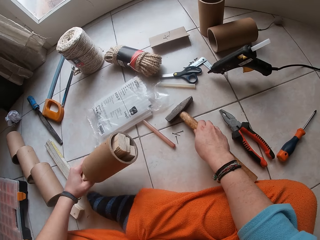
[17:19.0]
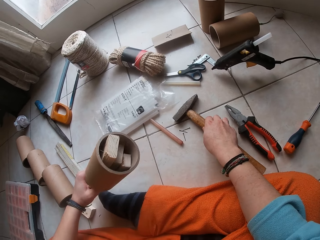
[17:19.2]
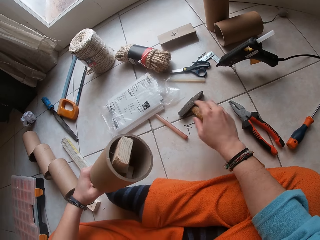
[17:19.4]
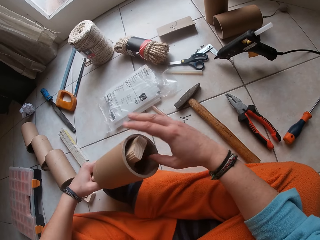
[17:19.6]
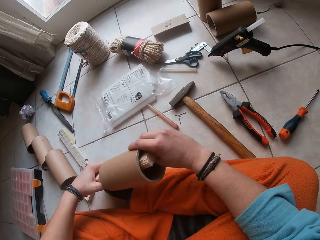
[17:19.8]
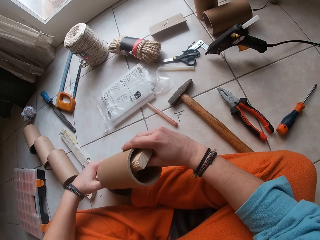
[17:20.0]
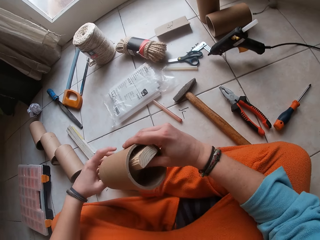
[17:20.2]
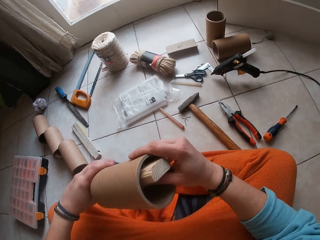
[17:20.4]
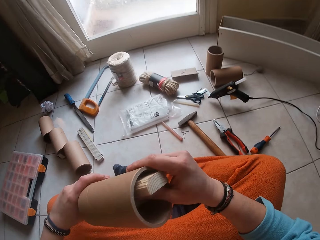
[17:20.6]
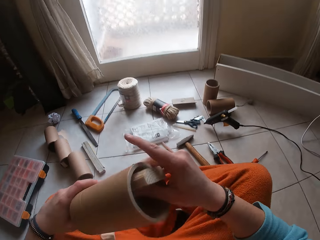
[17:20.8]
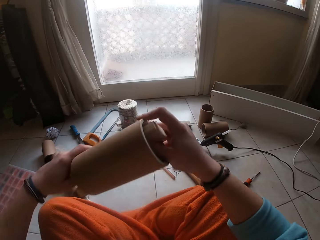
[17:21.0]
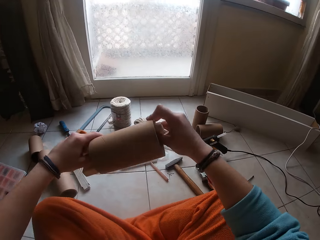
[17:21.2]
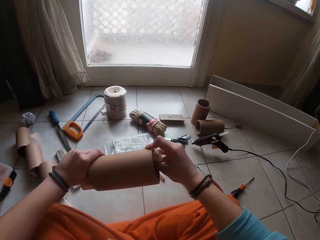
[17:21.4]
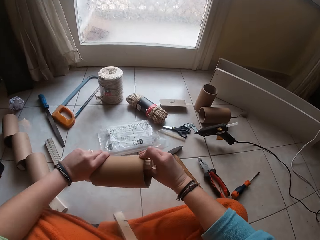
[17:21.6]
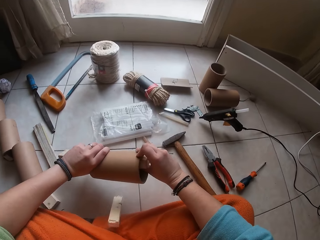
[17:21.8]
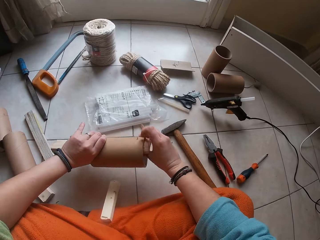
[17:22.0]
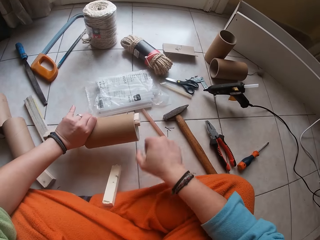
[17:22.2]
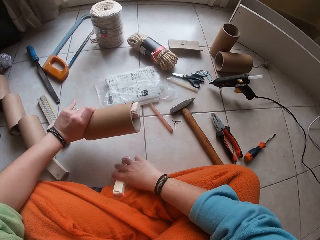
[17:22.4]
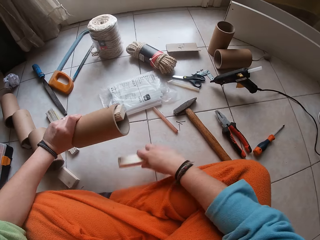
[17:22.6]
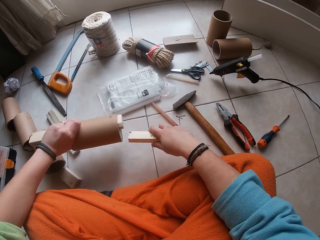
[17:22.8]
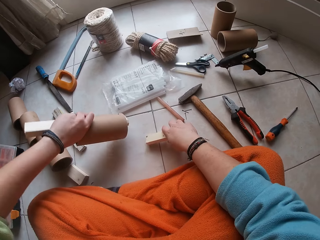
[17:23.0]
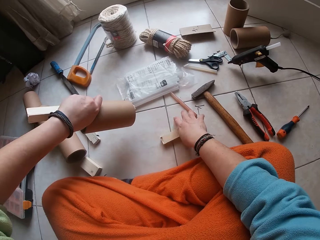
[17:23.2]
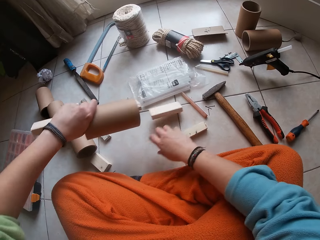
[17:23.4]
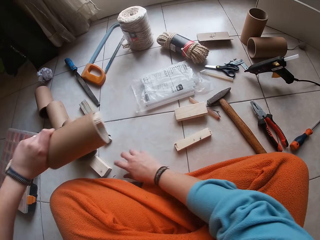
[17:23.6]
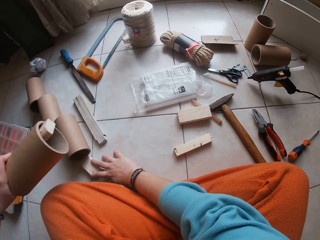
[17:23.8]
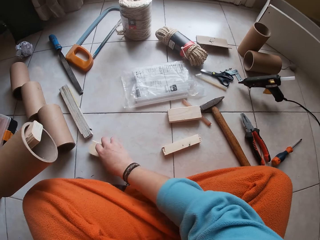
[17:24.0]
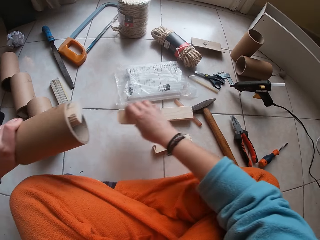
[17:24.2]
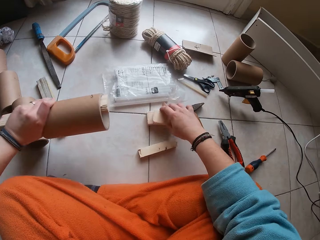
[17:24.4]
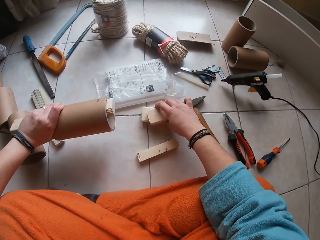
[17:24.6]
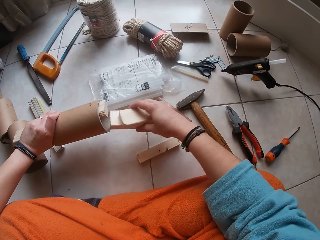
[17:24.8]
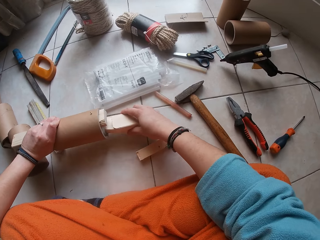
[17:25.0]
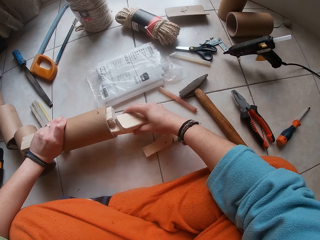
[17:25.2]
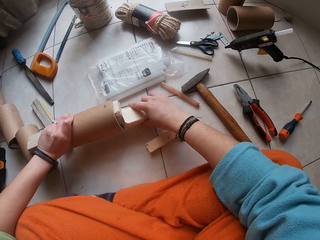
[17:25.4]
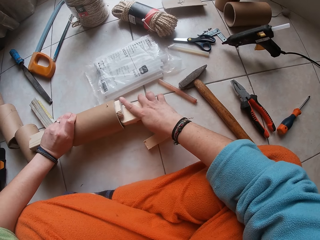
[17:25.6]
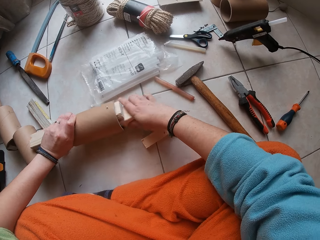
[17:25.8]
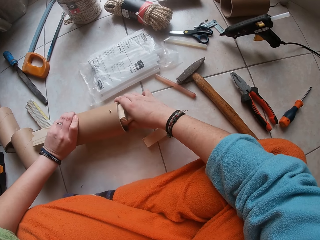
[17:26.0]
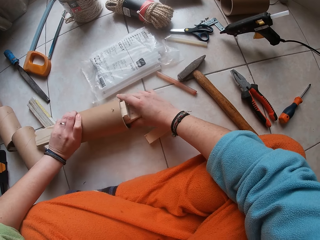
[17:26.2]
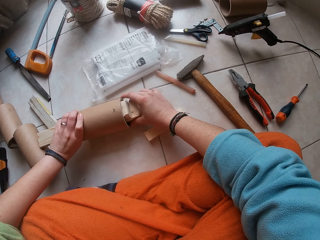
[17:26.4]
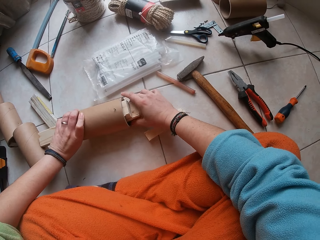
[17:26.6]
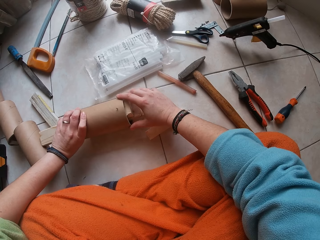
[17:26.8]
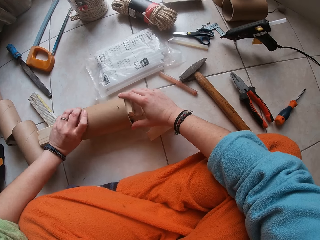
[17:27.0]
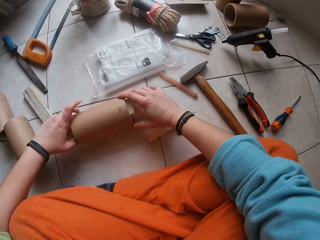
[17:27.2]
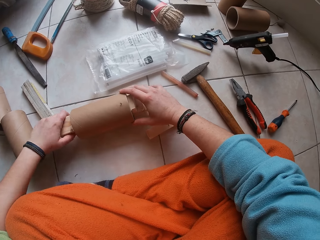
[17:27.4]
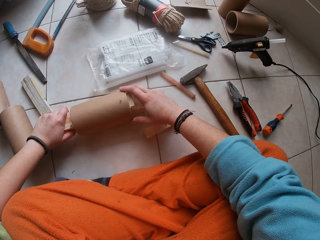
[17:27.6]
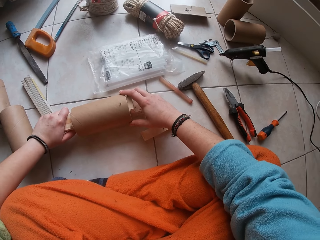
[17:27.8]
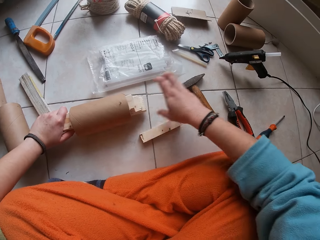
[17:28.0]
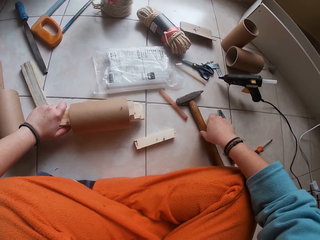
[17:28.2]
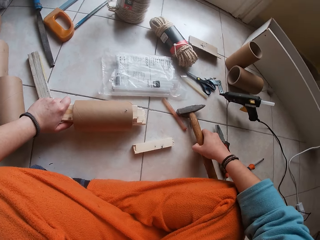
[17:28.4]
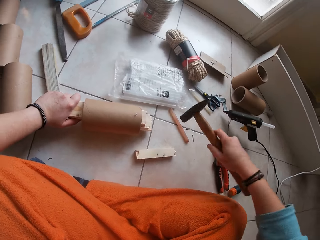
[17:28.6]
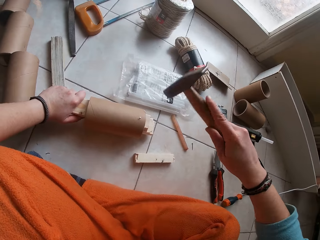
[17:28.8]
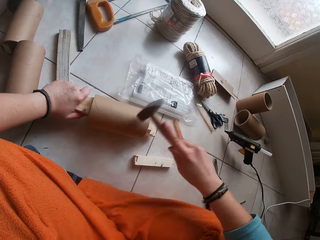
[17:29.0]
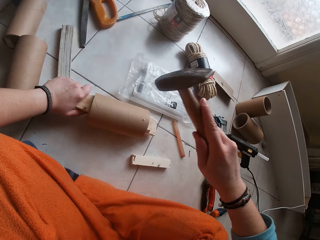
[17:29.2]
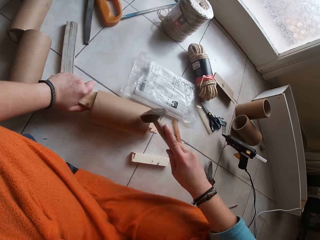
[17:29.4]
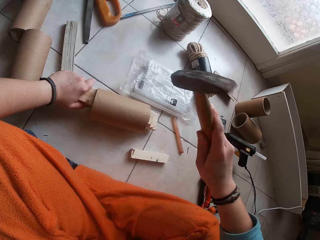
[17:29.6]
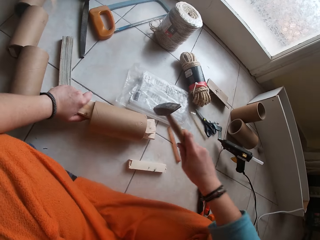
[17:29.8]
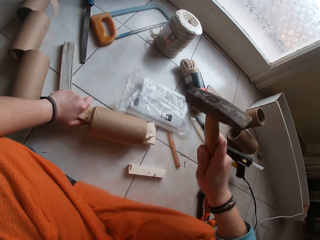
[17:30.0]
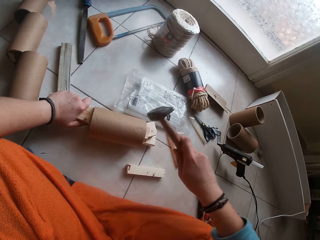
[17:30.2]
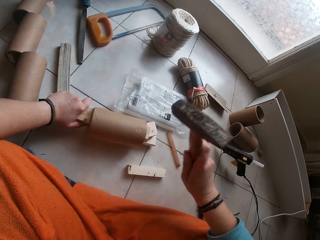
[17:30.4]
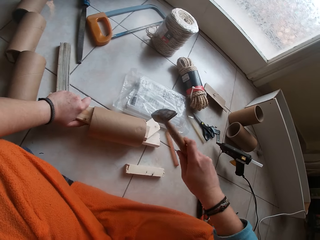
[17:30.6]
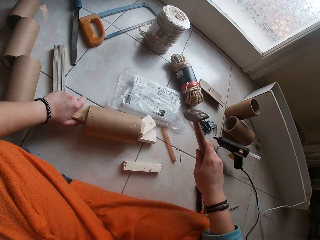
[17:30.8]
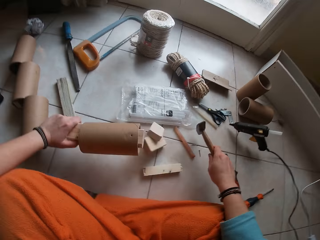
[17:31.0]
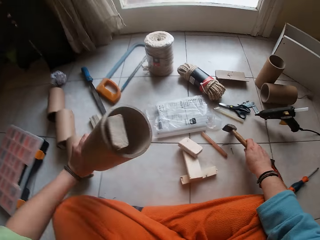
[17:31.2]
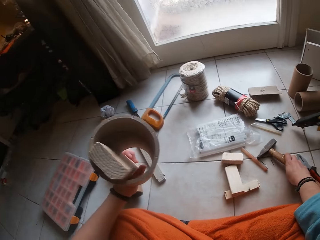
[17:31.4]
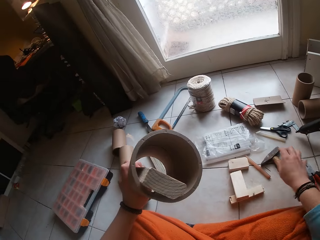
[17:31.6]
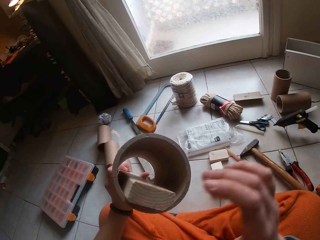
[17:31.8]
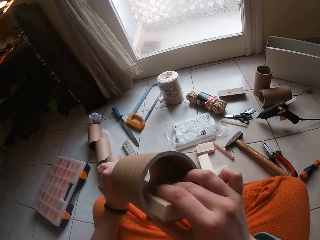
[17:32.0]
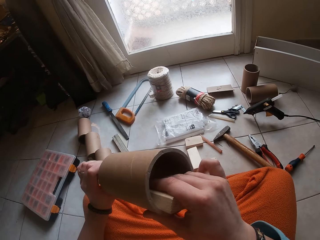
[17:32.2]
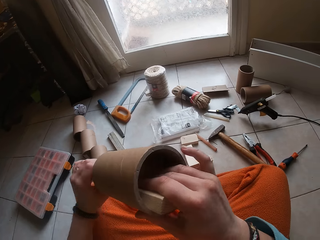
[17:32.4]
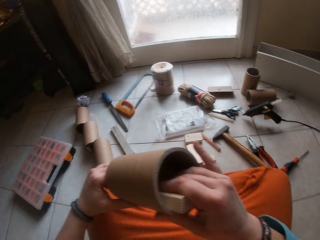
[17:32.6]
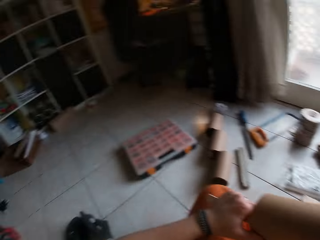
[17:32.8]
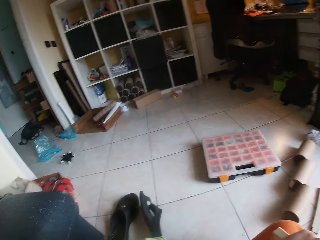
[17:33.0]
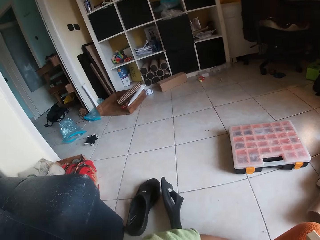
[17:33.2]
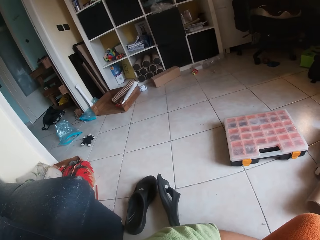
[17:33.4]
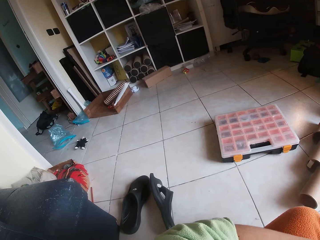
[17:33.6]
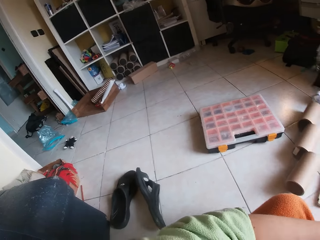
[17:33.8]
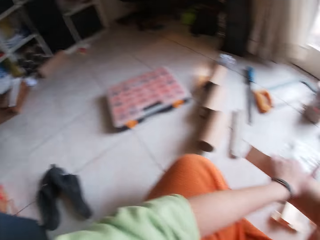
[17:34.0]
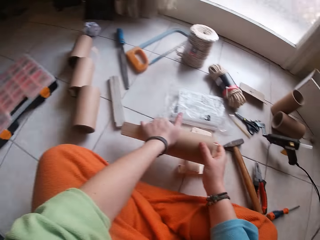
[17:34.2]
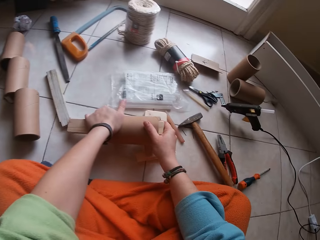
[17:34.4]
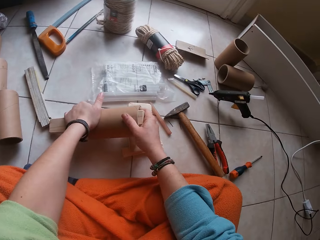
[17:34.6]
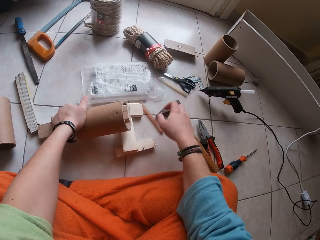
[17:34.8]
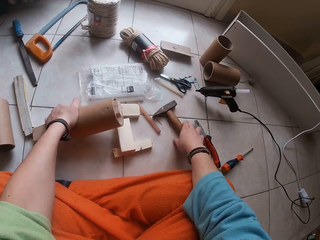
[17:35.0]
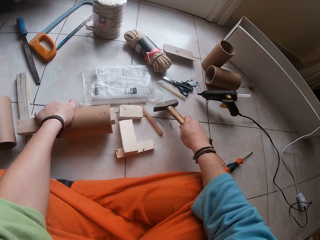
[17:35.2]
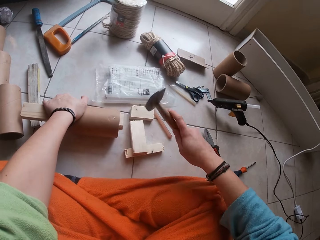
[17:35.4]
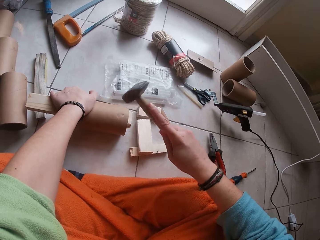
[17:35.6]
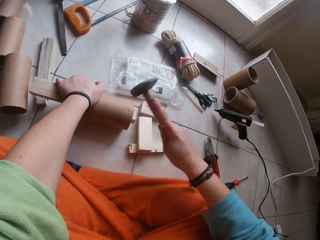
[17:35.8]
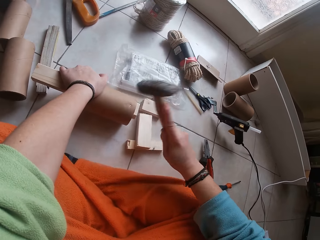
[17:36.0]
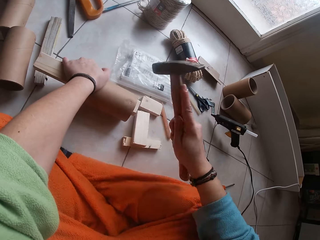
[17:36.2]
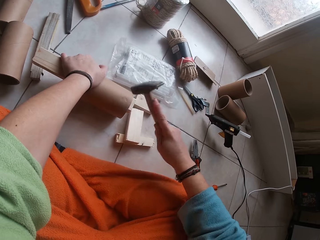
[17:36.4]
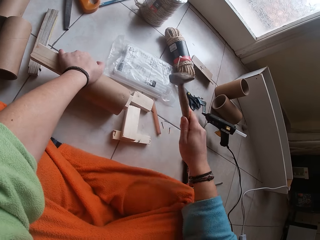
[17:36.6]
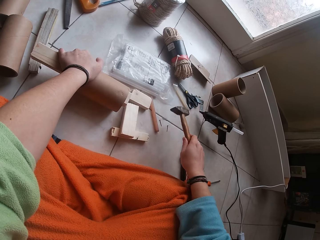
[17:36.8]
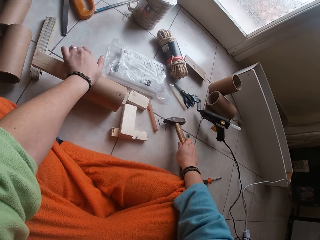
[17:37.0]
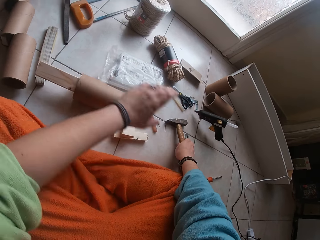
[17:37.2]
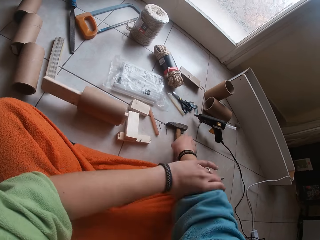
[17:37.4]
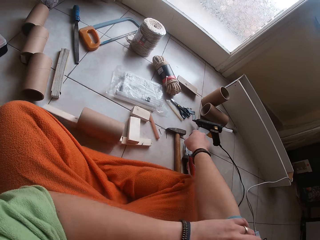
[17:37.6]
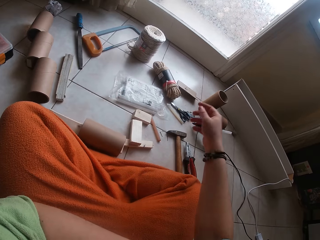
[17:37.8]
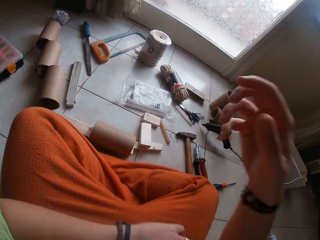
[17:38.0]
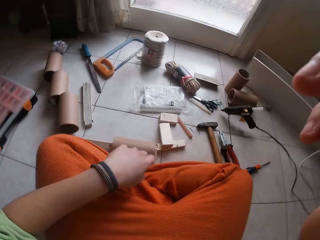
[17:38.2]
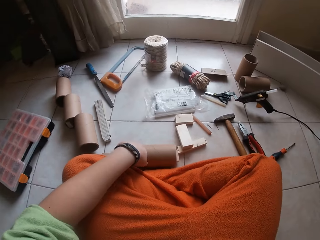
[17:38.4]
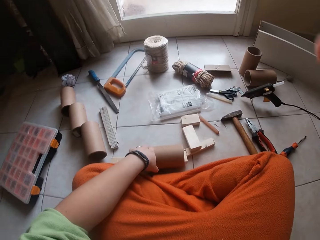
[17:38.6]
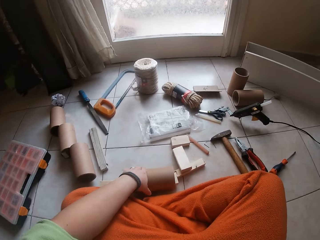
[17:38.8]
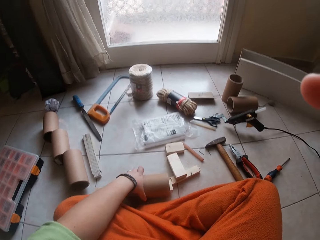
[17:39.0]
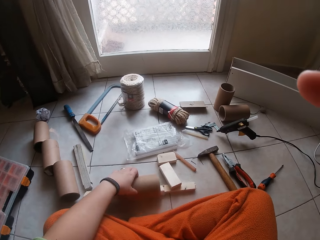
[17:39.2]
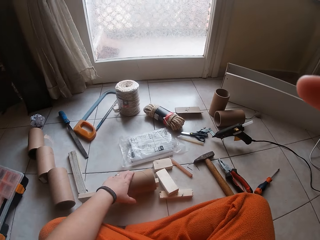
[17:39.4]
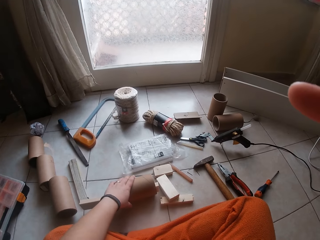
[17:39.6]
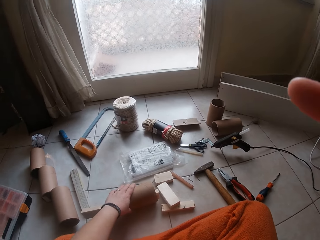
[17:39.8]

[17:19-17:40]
The camera wearer raises the cardboard tube in her left hand. She holds the cardboard tube with both hands. She looks at the cylindrical box. She lowers the cardboard tube in both hands. She places the cylindrical box on the floor. She picks up a plank or wood on the floor with her right hand. She drops the plank in her right hand from the cylindrical box on the floor. She picks up another plank on the floor with her right hand. She picks up the plank on the floor with her right hand. She inserts the planks in her right hand in the cardboard tube. She holds the plank in the cardboard tube with her left hand. She picks up the hammer on the floor with her right hand. She hits the nail in the cardboard craft tube with the hammer in her right hand. She raises the cardboard tube with the planks in her left hand. She drops the hammer in her right hand on the floor. She adjusts the plank in the cardboard tube with her right hand. She touches the wood in the cylindrical box. She lowers the cardboard tube with the planks in both hands. She looks around. She picks up the hammer on the floor with her right hand. She hits the nail in the cardboard craft tube with the hammer in her right hand. She drops the hammer in her right hand on the floor. She rolls her right-hand sleeve with her left hand. She touches her head camera with her right hand. She raises the hand. She rolls the planks with the cardboard tube on the floor with her left hand.
